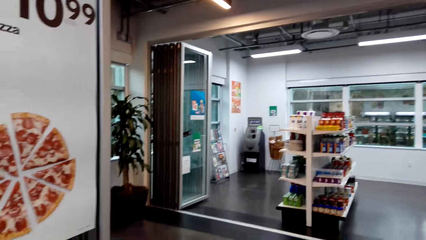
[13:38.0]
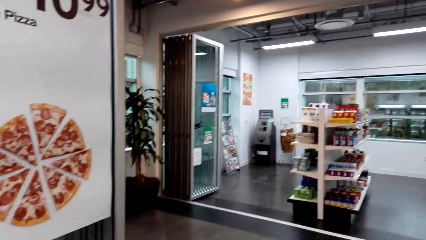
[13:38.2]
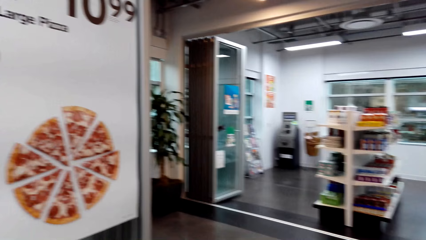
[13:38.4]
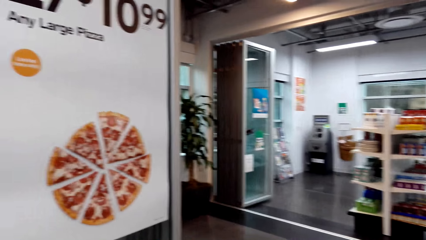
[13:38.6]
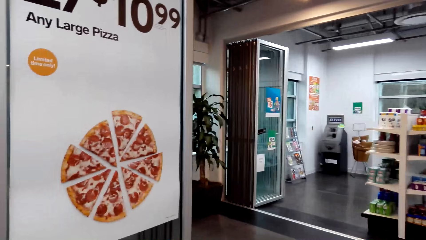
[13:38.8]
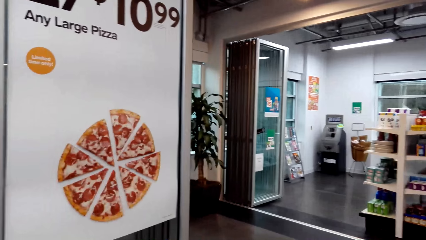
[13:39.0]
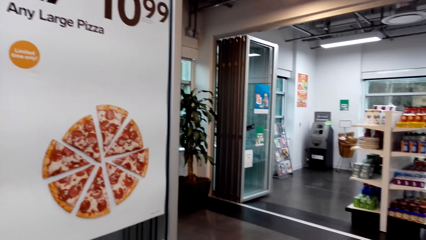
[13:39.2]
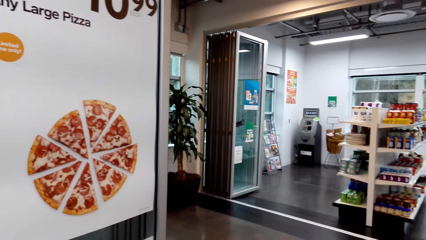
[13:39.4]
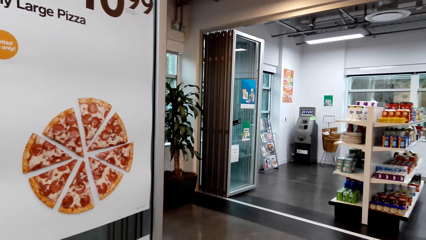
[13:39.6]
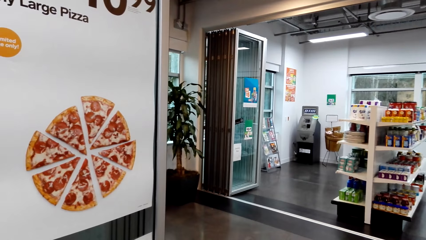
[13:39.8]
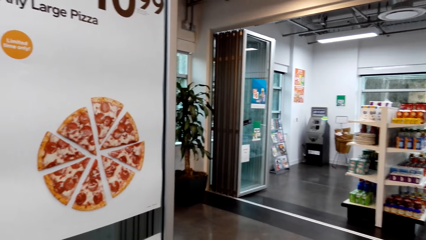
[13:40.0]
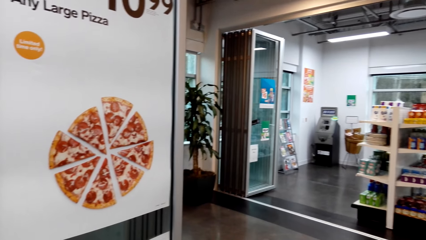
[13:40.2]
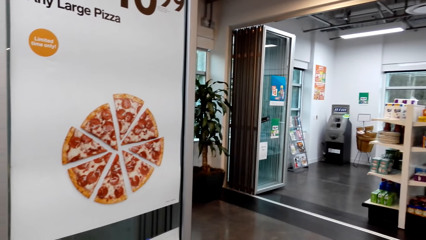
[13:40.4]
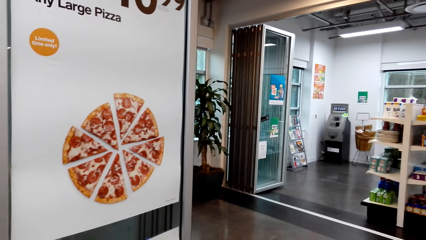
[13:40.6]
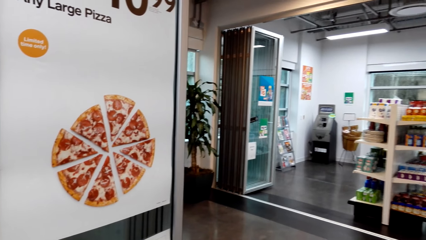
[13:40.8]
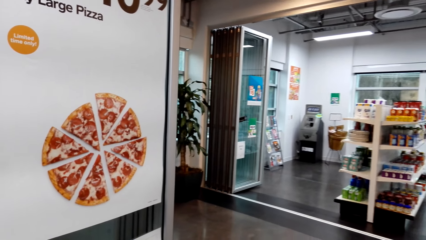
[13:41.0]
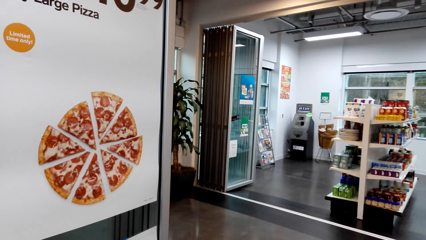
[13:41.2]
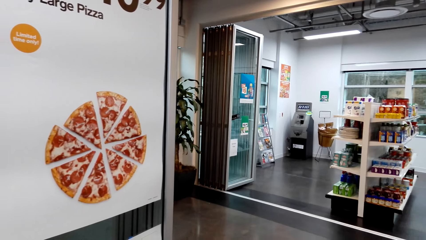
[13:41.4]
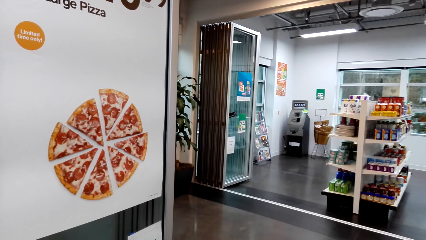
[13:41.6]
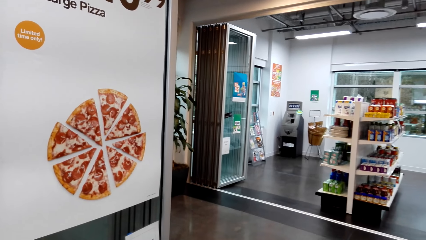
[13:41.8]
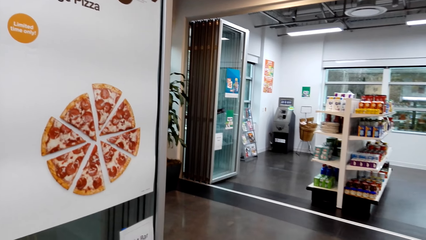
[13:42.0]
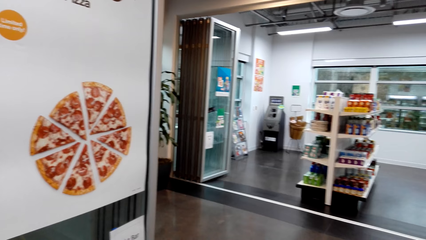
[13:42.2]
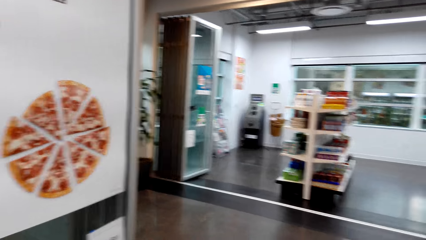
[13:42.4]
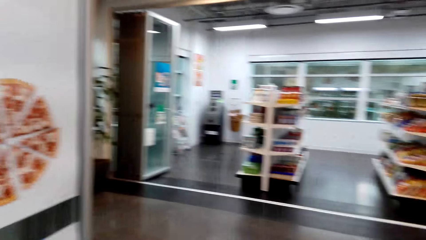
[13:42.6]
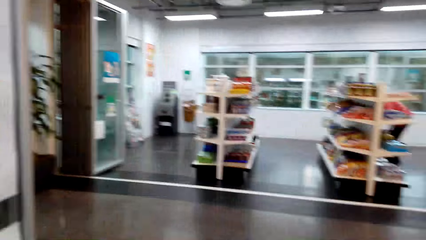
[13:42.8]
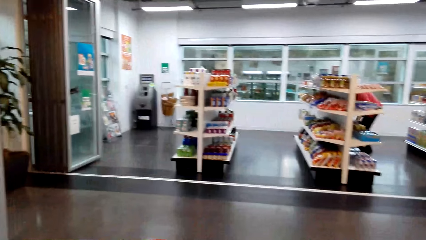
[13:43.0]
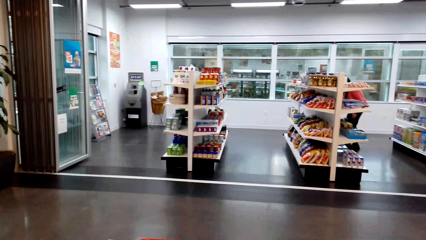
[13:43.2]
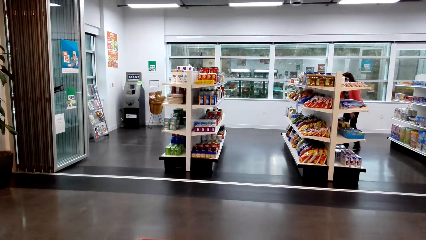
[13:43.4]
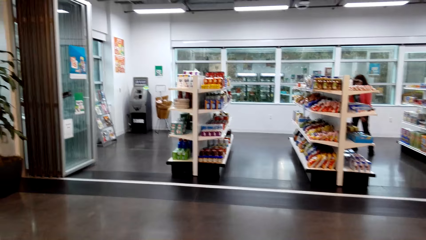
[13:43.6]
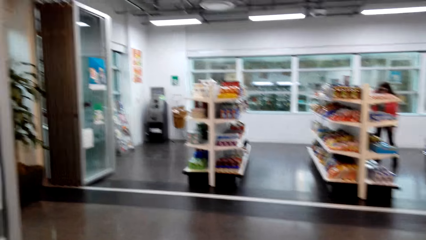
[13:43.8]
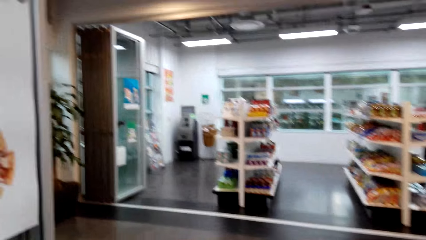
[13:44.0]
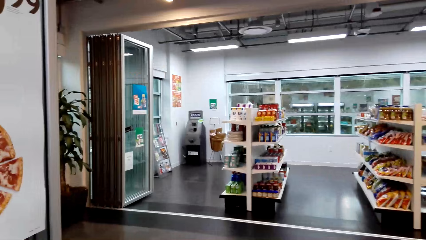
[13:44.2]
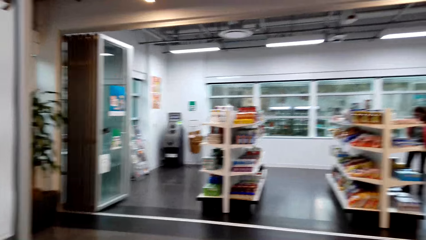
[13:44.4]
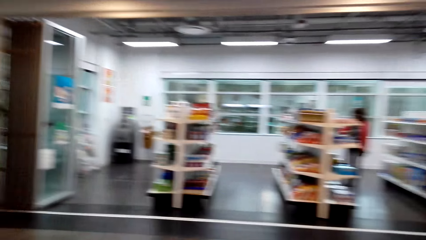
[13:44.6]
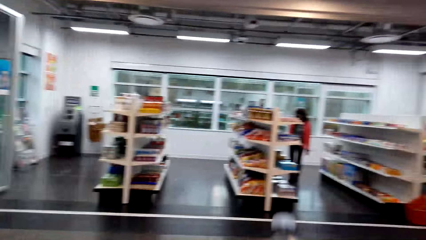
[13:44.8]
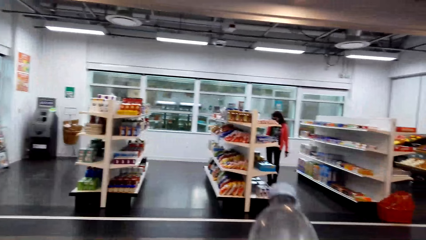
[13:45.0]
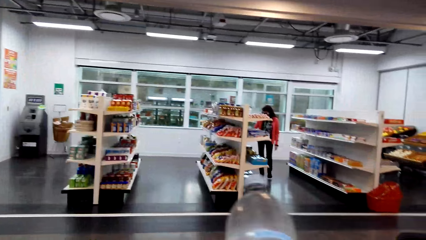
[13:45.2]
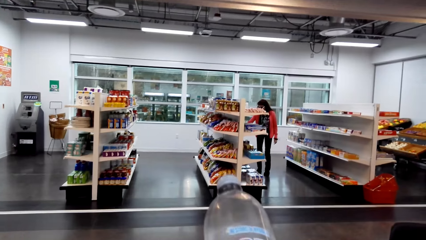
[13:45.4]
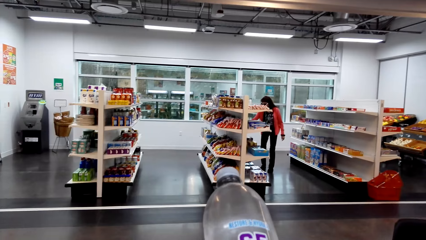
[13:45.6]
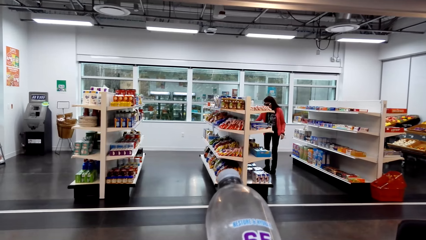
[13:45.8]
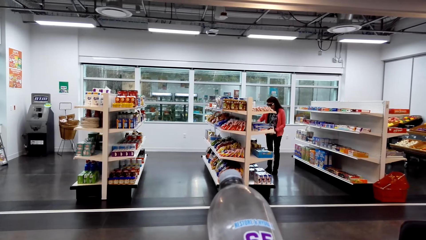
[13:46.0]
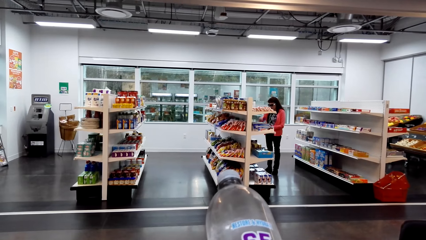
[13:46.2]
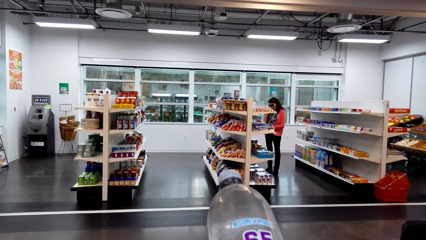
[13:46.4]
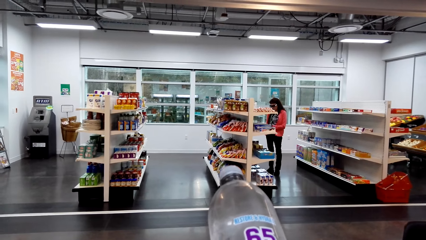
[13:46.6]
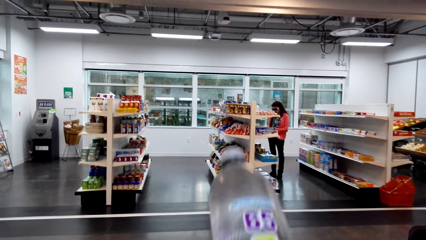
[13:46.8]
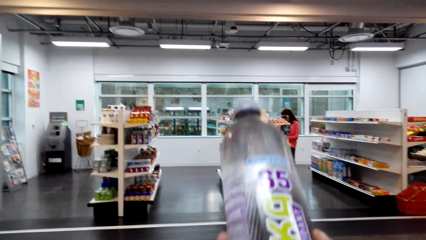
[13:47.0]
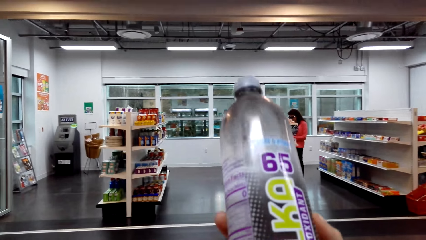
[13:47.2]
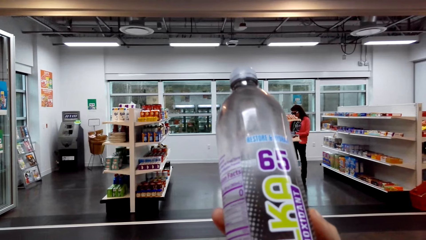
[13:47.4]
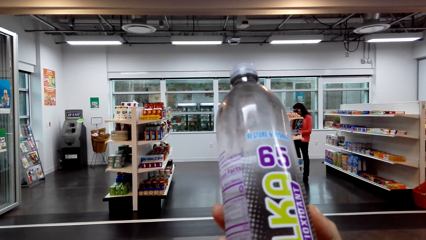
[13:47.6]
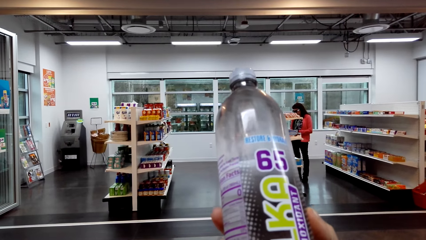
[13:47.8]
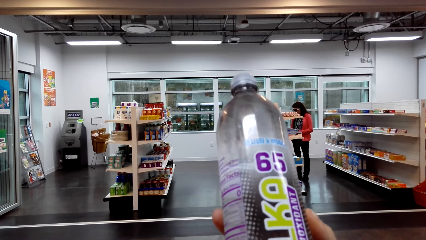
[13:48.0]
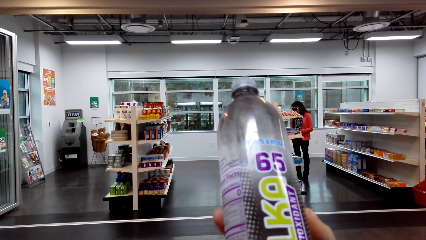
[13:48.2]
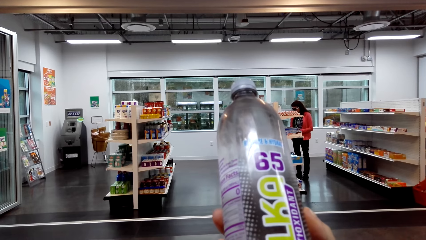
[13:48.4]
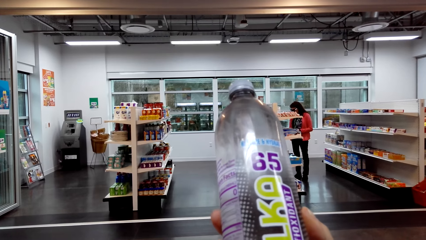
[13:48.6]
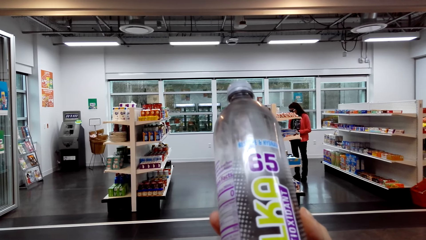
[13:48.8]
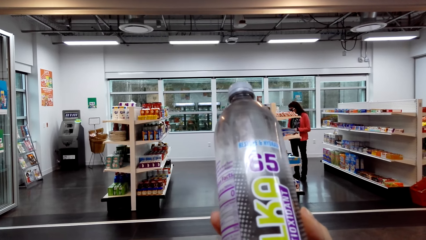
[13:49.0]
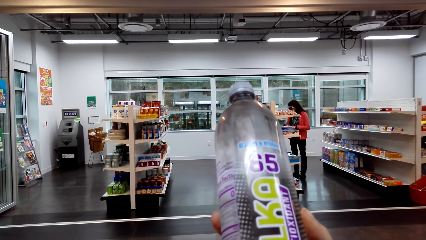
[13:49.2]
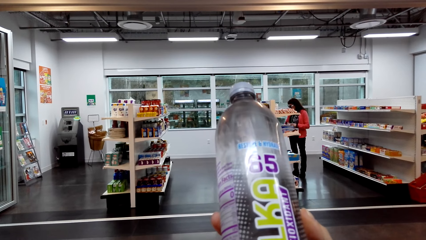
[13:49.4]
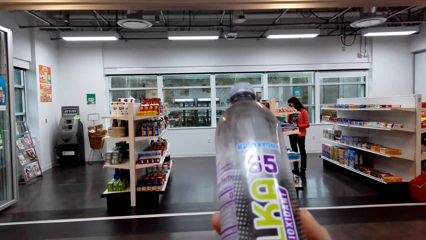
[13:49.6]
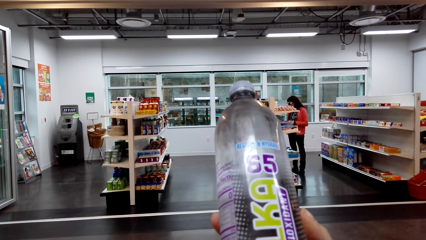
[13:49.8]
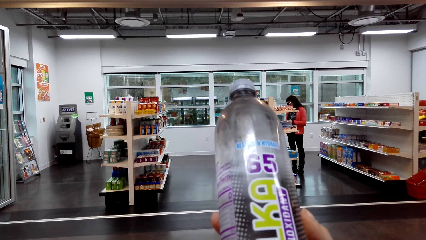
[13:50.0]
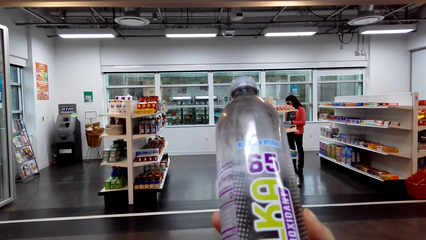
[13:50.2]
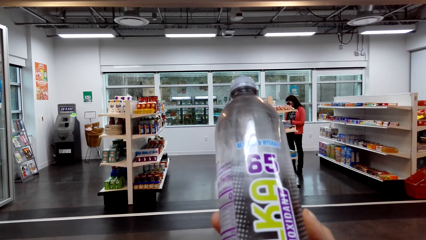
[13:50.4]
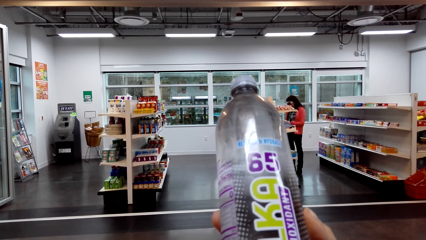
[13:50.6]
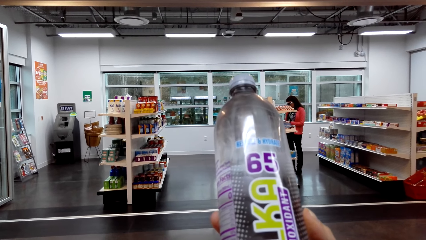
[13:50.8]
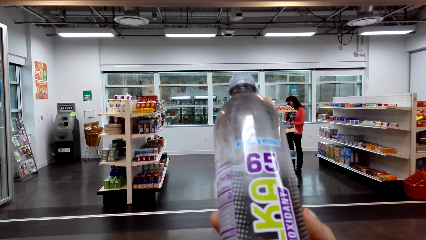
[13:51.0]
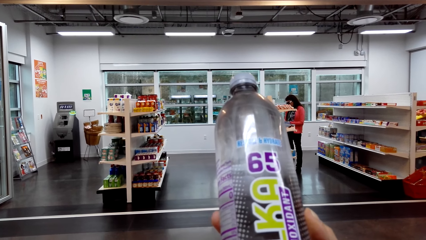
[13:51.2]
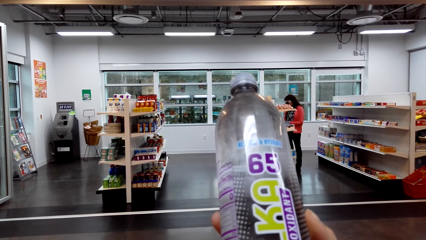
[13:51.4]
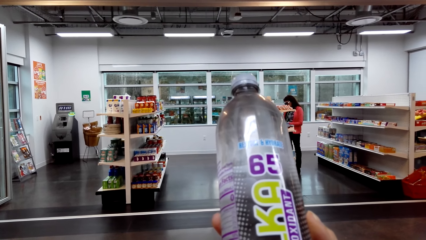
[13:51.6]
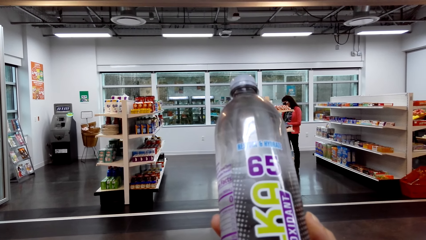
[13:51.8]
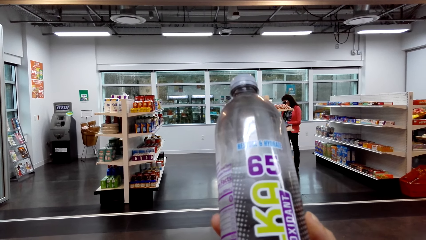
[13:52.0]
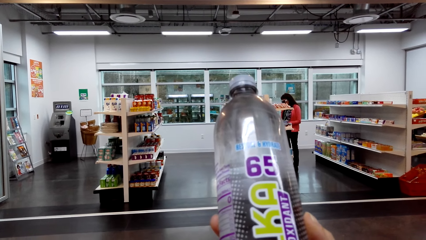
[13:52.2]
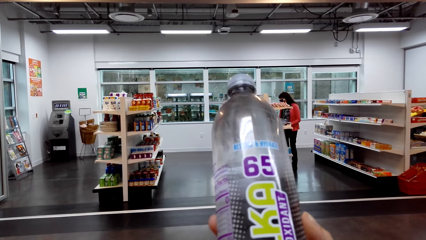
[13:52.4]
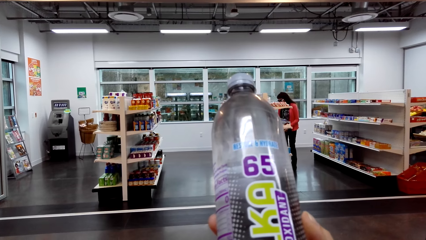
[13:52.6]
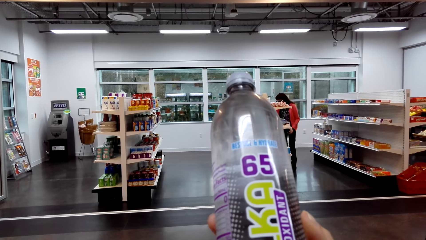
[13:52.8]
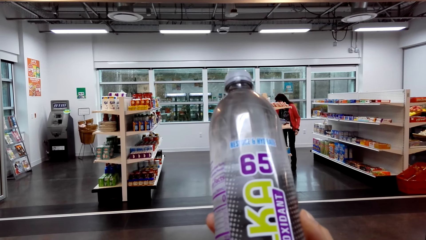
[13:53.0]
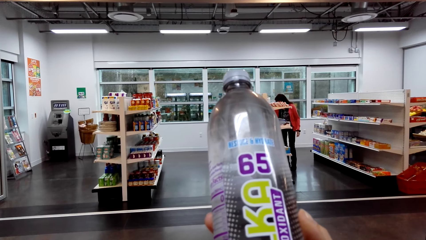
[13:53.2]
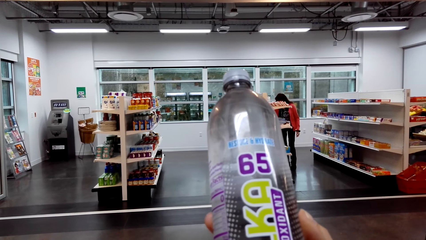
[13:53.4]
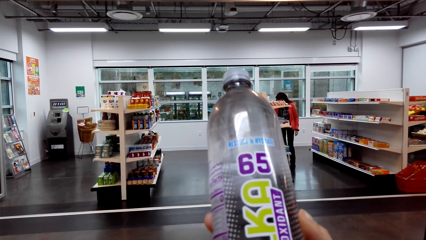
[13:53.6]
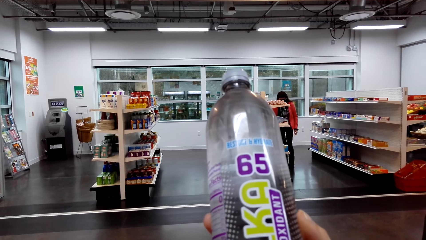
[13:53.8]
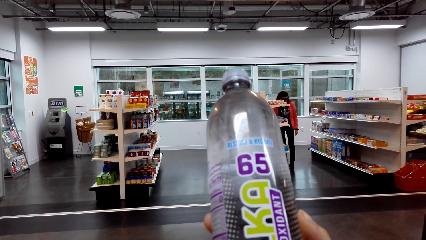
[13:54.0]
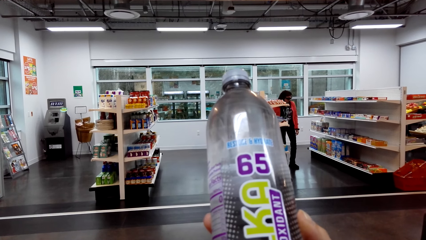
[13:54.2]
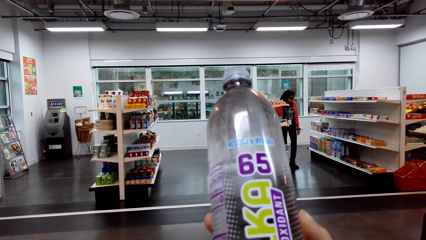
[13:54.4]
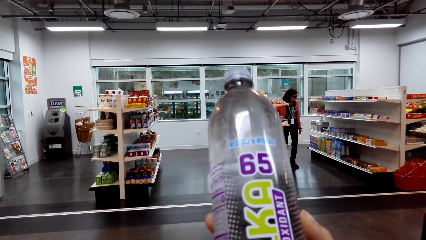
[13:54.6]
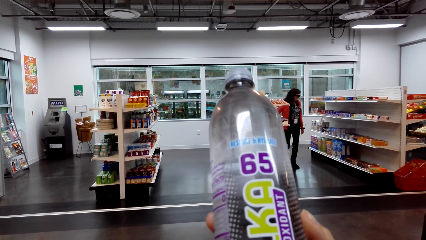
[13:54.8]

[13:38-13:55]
The camera wearer holds a bottle of water. They hold up the bottle of water. They stare at the bottle of water.
